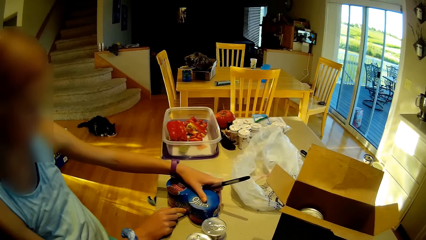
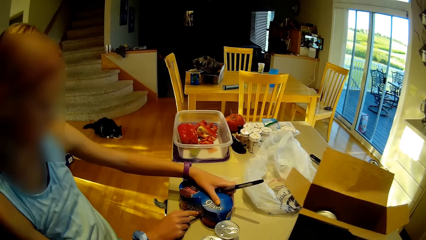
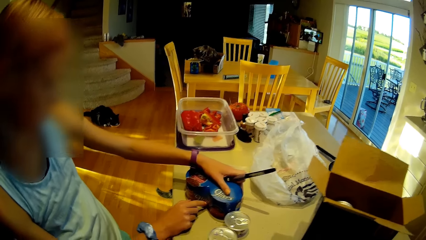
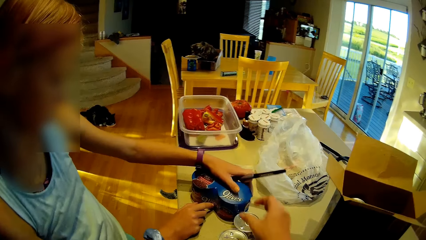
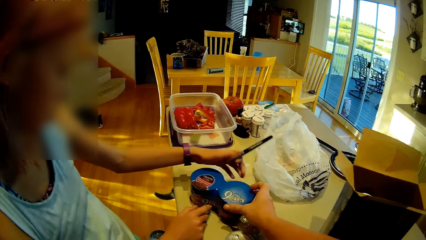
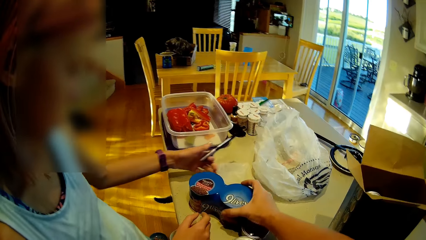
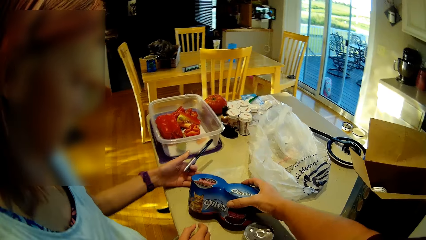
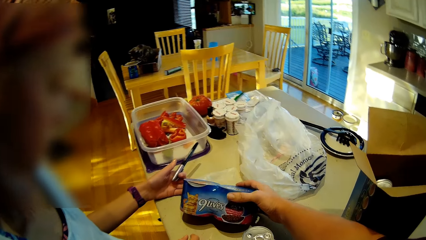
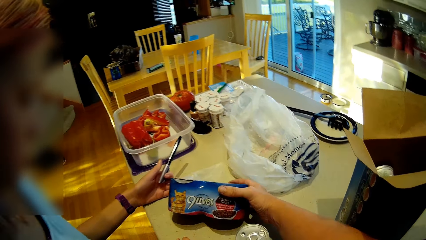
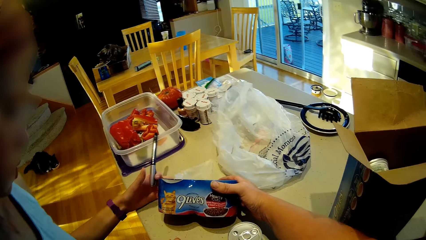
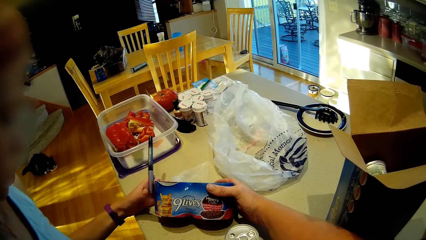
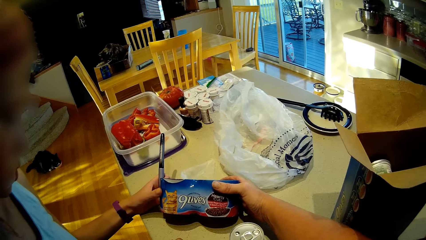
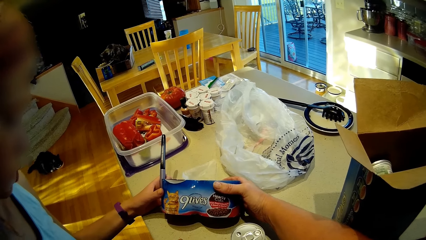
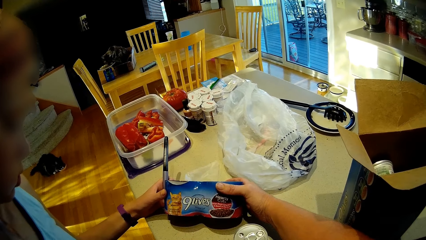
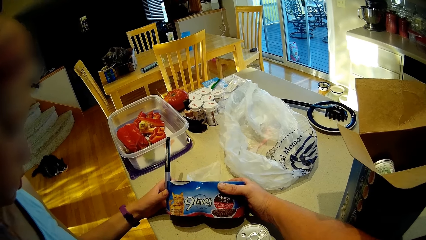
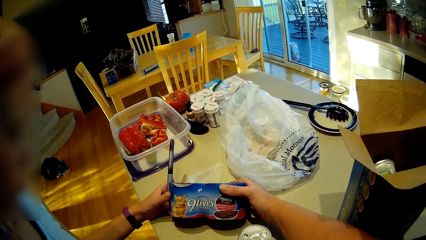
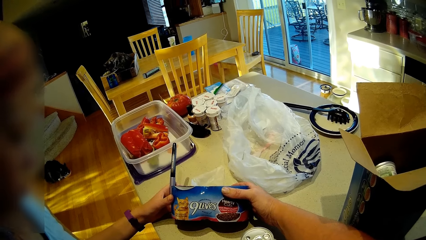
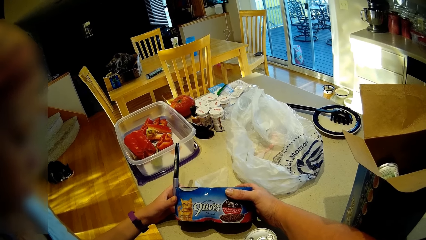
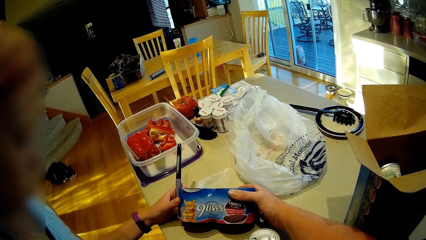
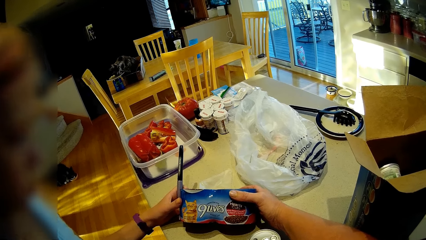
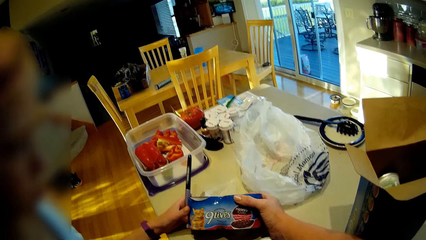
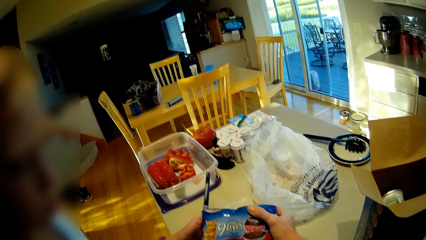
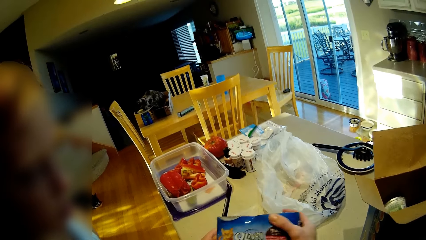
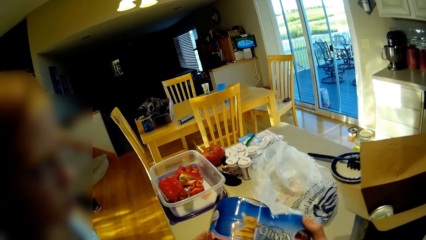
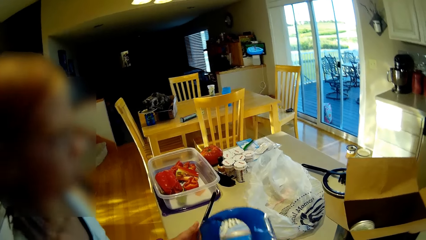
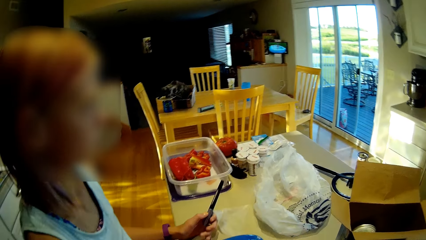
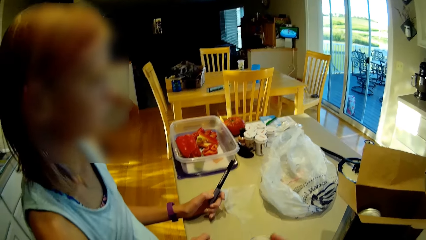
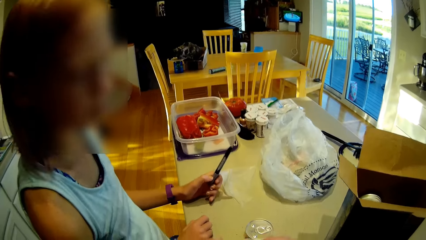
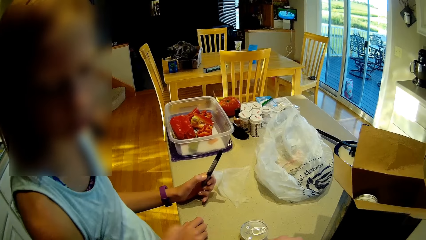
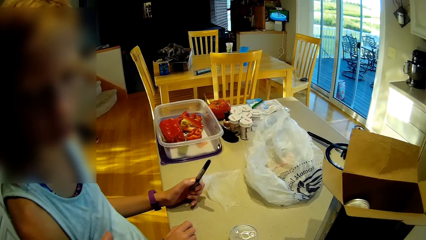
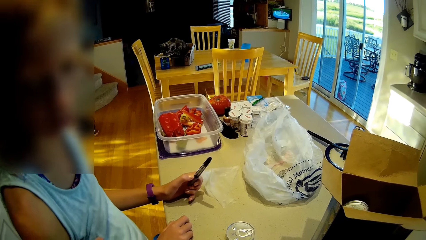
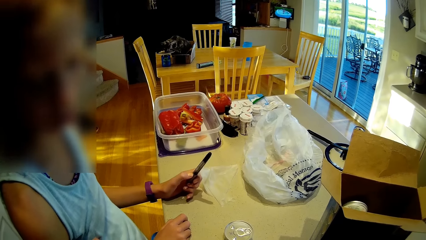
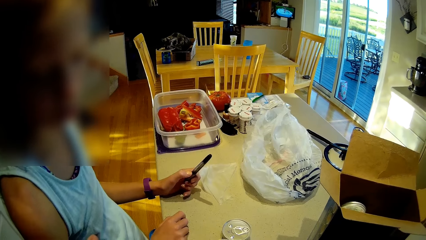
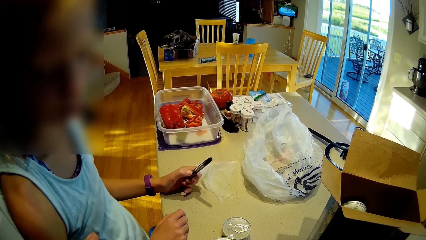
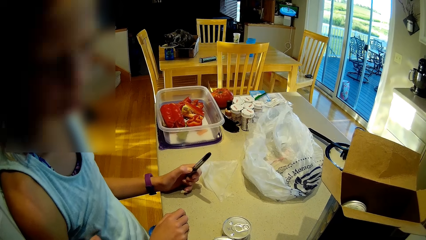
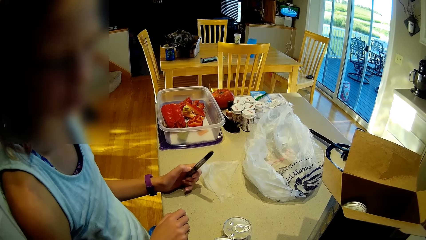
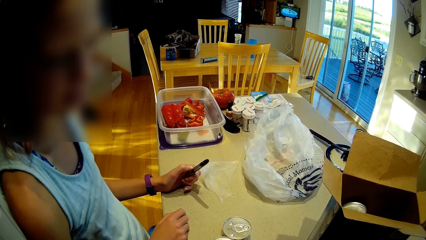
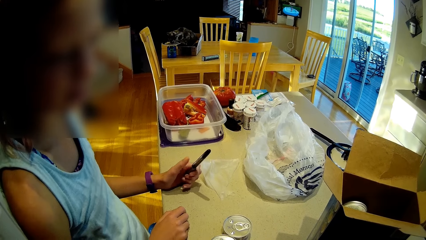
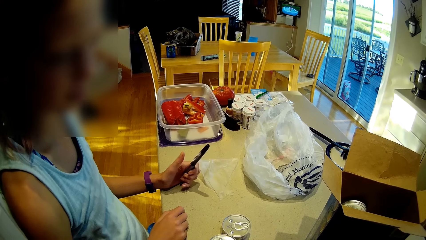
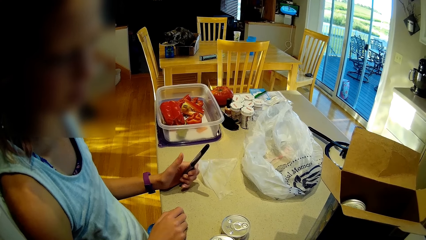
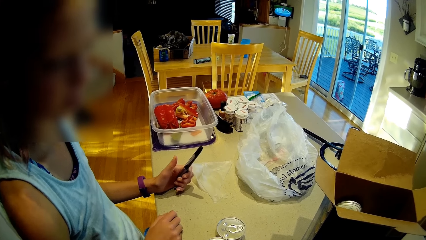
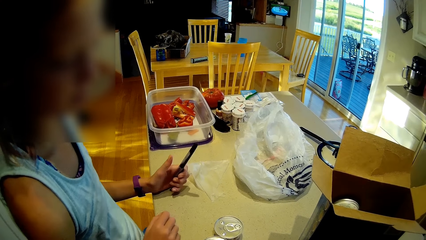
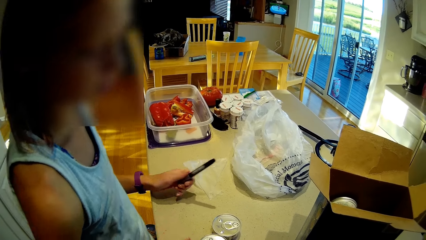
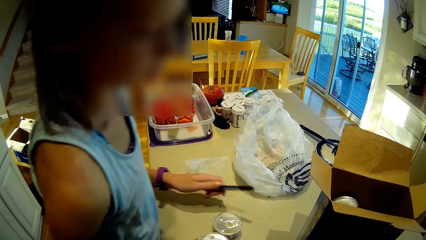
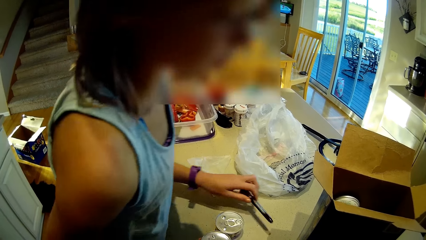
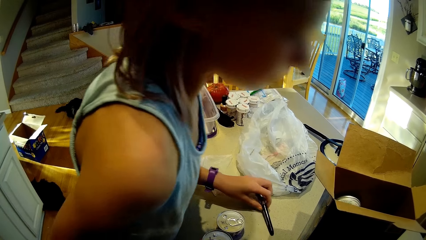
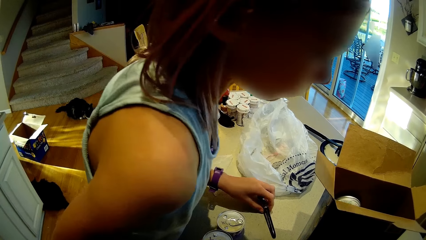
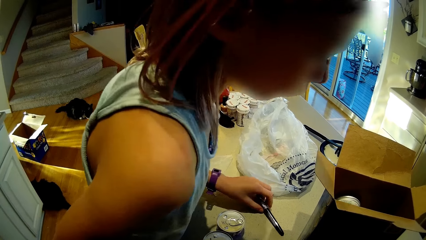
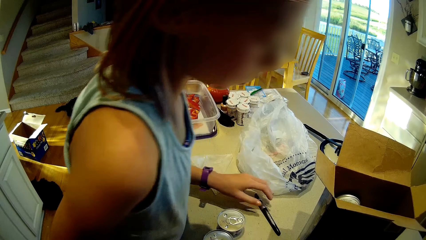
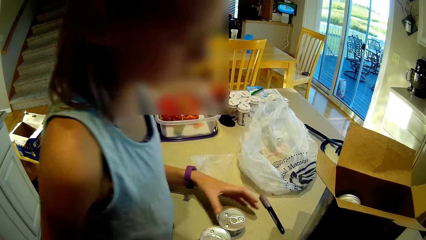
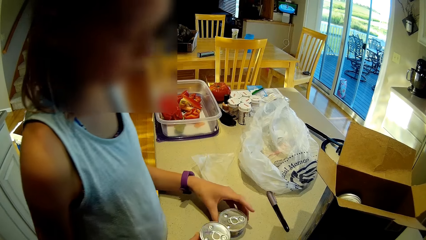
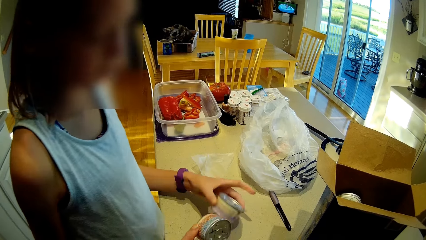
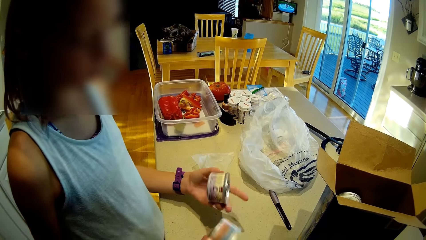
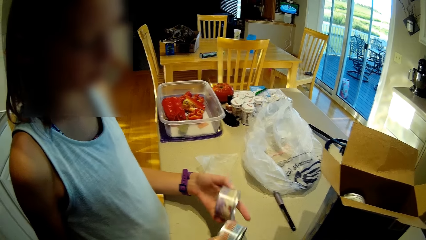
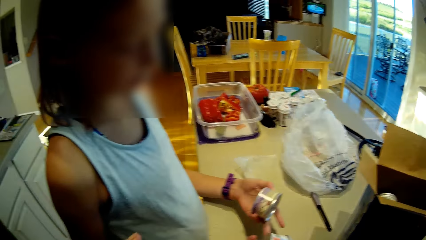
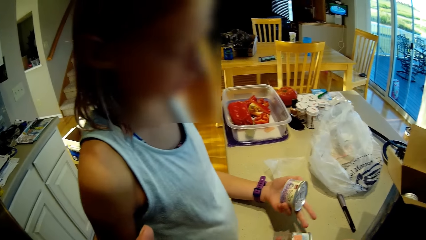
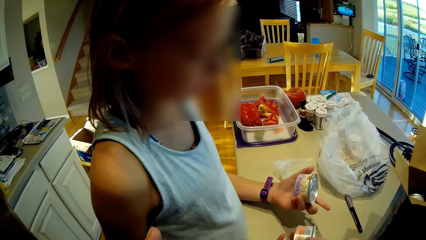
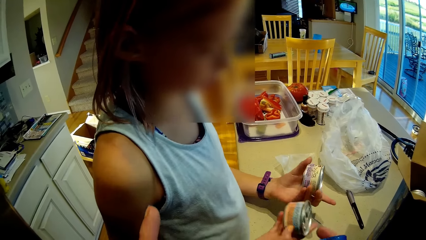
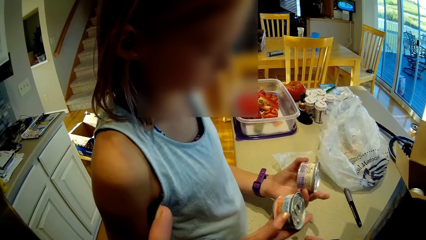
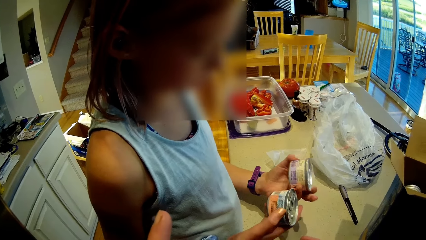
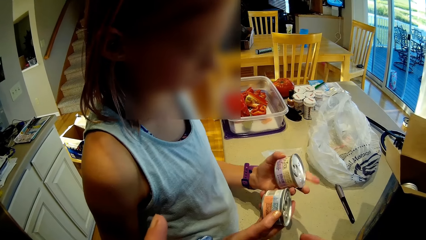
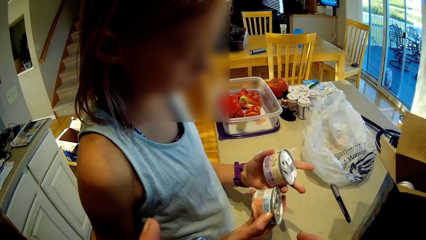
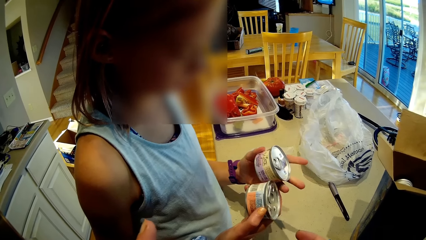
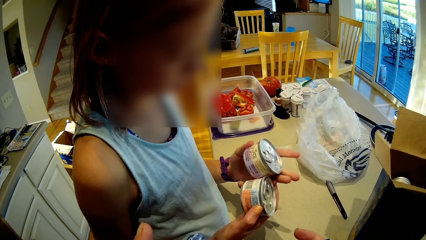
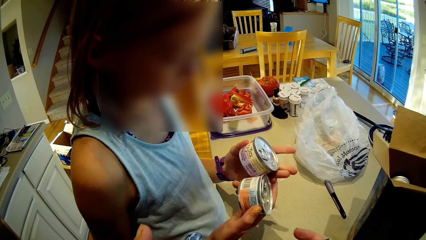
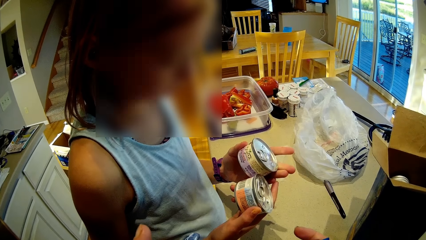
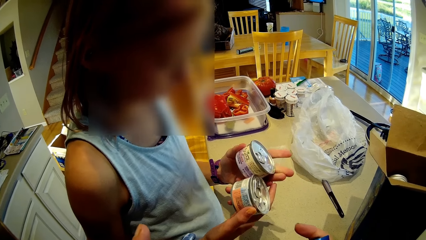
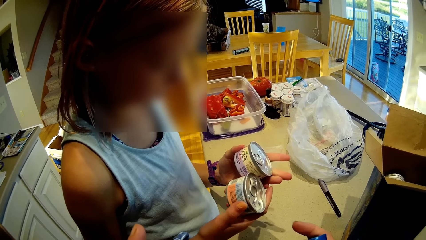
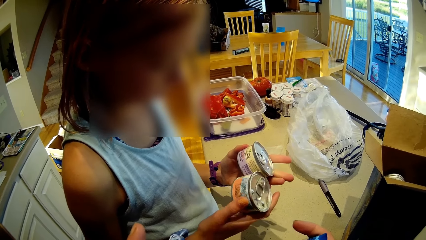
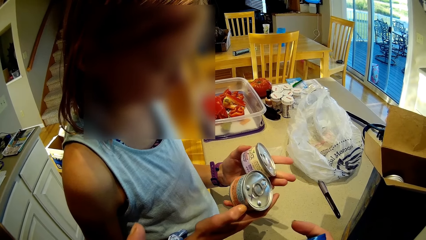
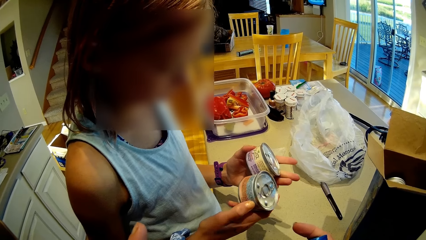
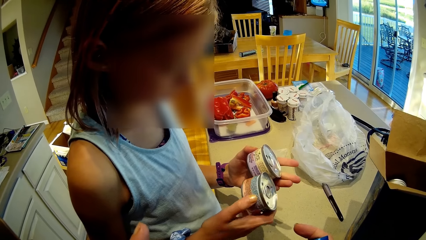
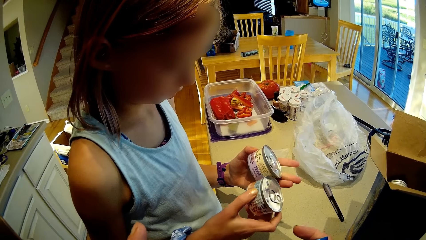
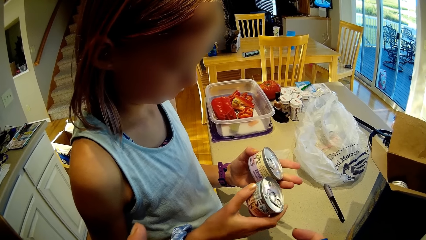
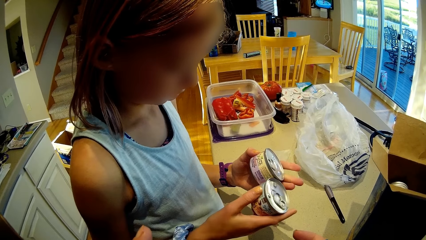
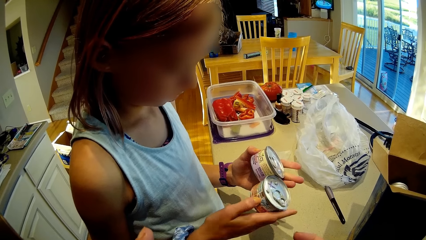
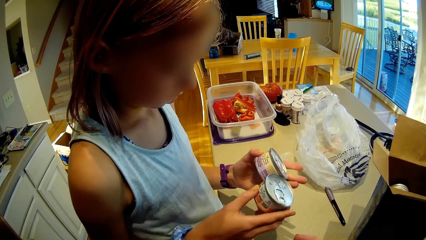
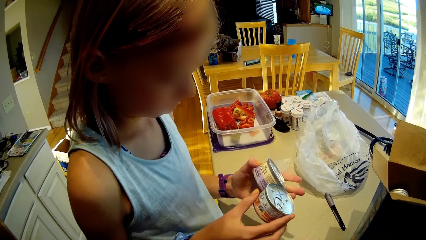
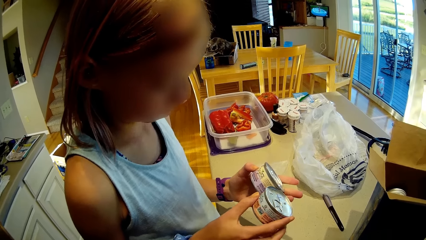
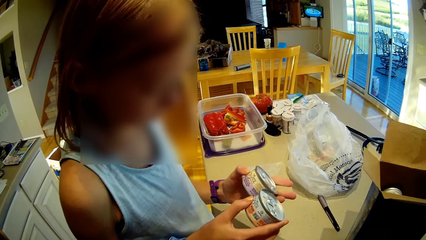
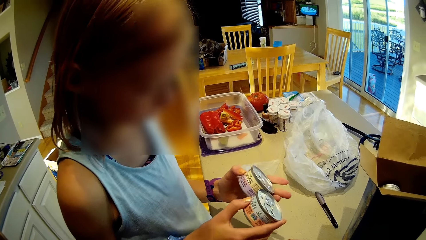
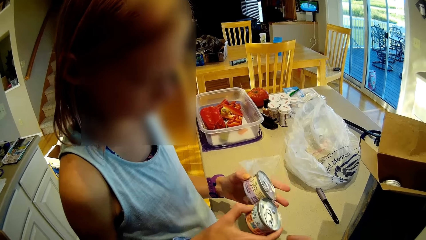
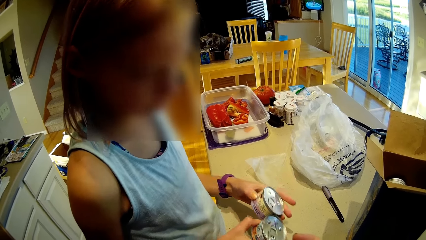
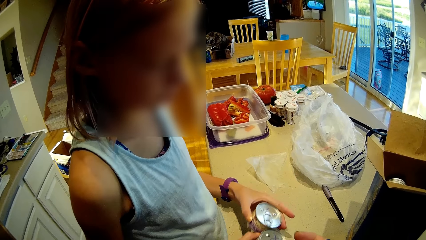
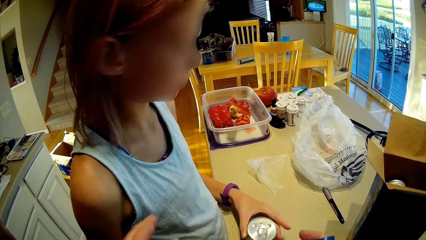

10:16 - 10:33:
A person places the tin on the table. The camera wearer stares at the tin. The person looks around. The camera wearer picks up the tin and looks around. The person places the pen on the table, picks up the tin, and stares at the tin.
